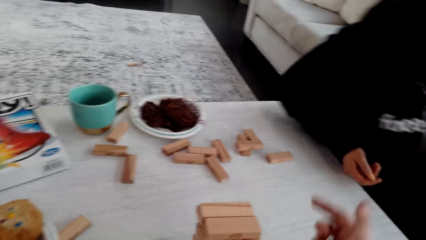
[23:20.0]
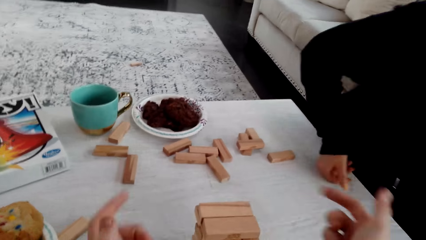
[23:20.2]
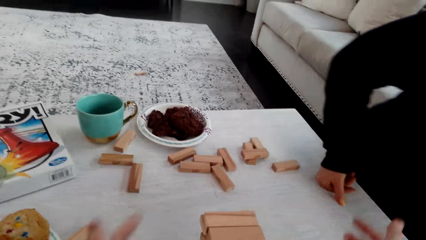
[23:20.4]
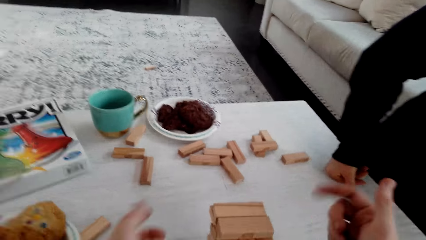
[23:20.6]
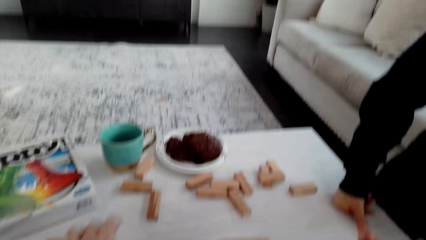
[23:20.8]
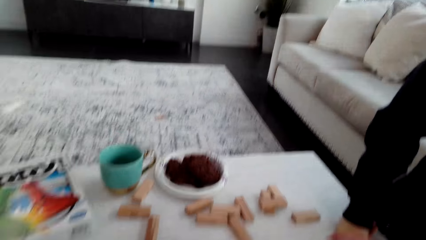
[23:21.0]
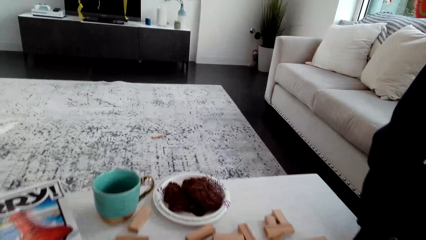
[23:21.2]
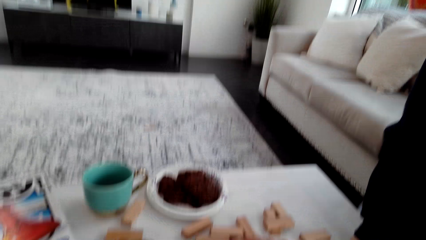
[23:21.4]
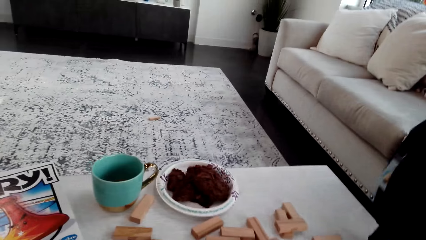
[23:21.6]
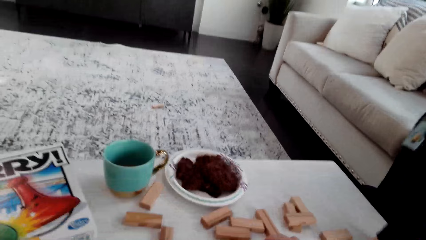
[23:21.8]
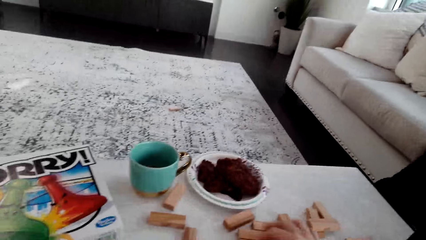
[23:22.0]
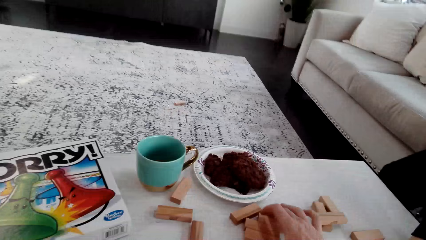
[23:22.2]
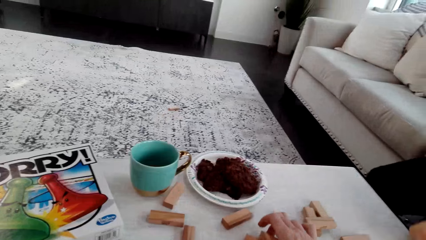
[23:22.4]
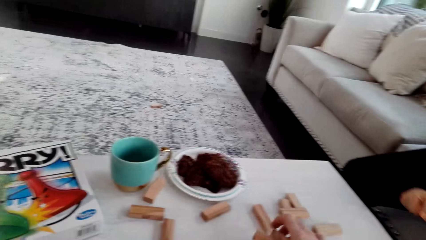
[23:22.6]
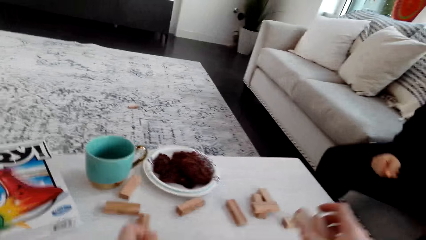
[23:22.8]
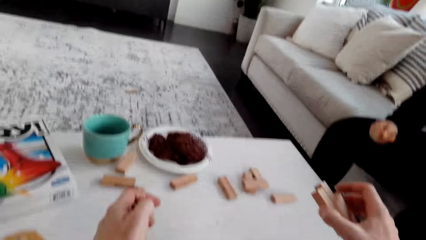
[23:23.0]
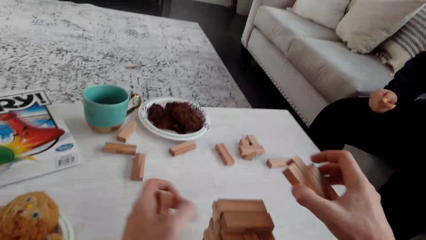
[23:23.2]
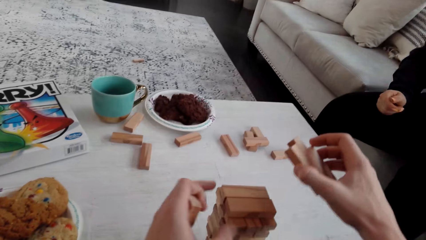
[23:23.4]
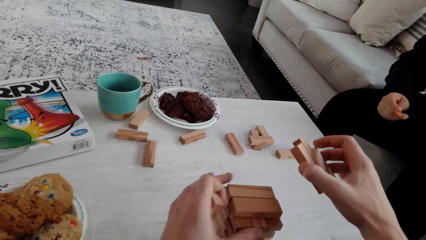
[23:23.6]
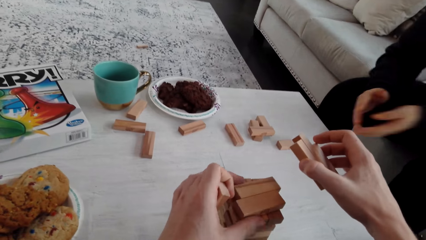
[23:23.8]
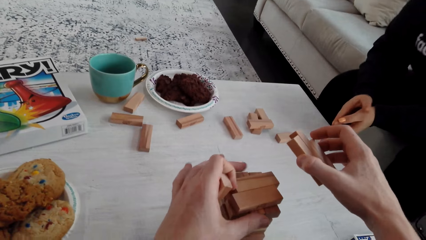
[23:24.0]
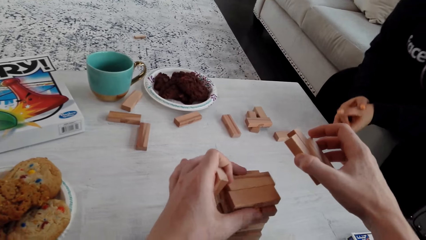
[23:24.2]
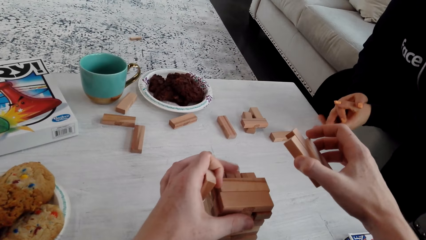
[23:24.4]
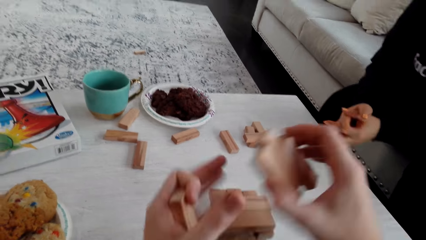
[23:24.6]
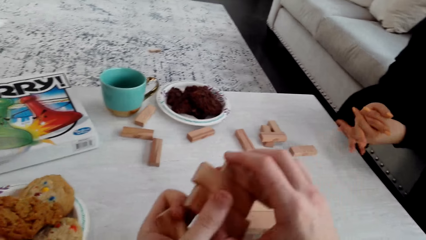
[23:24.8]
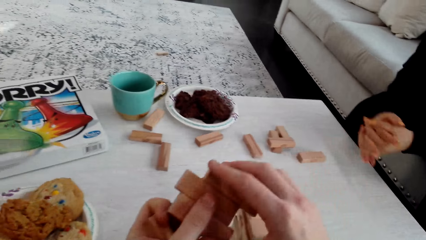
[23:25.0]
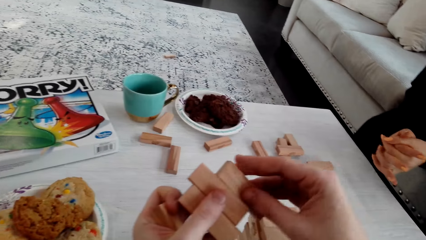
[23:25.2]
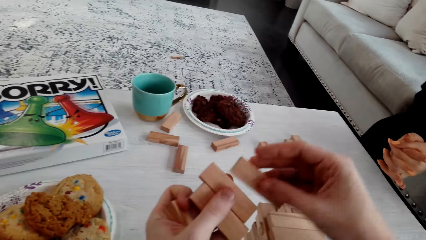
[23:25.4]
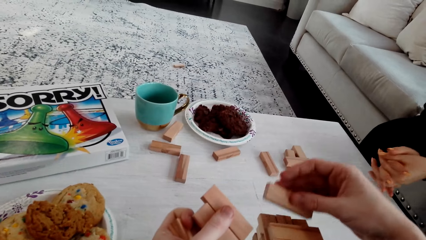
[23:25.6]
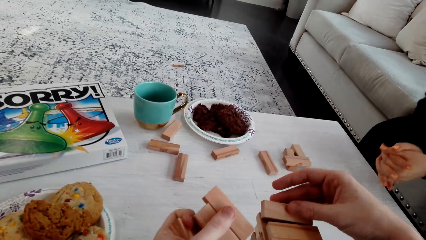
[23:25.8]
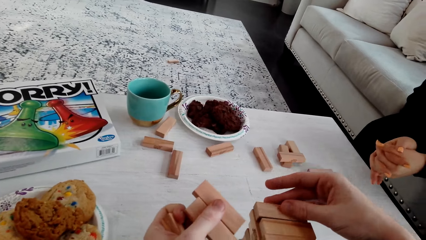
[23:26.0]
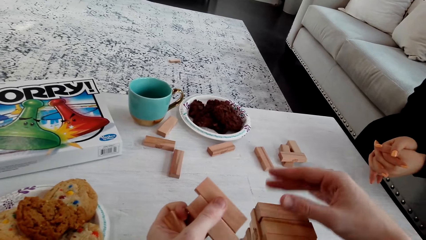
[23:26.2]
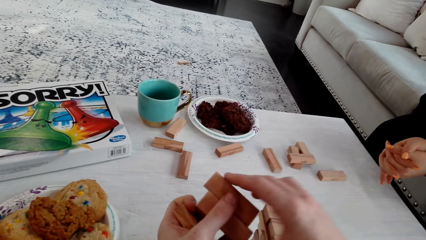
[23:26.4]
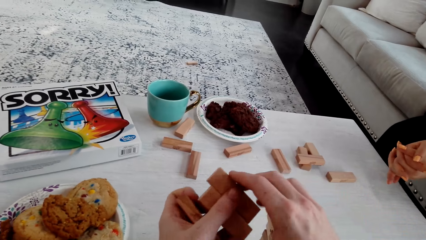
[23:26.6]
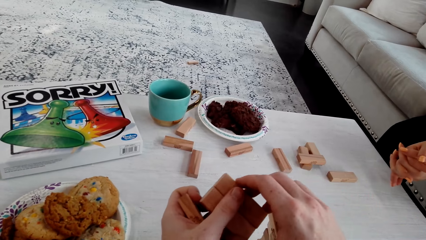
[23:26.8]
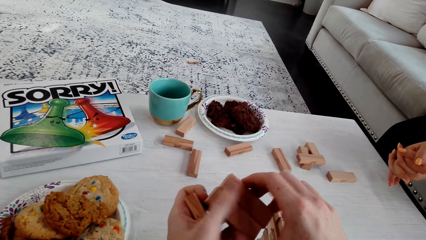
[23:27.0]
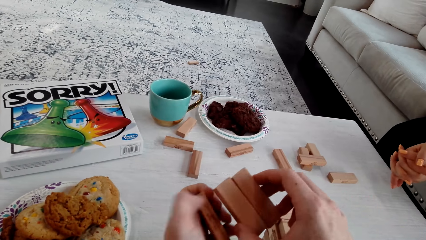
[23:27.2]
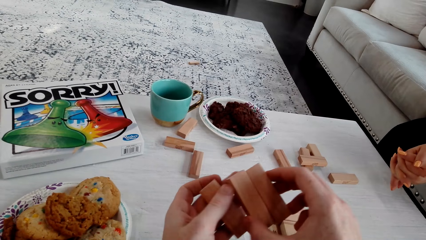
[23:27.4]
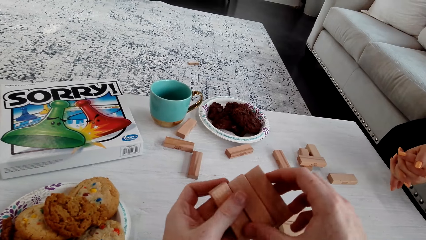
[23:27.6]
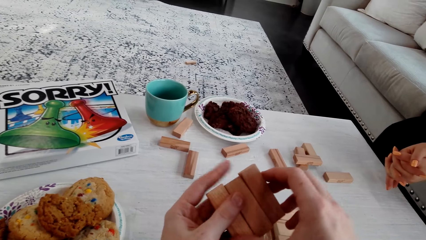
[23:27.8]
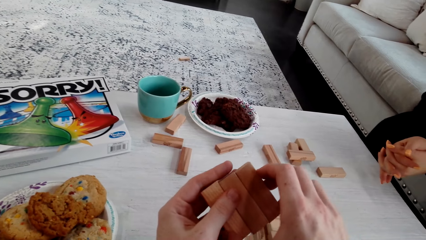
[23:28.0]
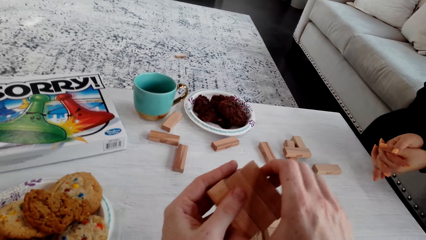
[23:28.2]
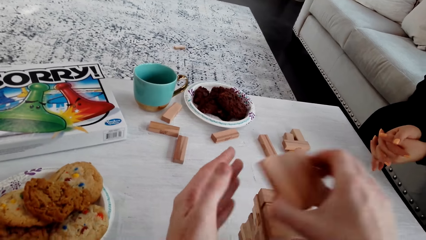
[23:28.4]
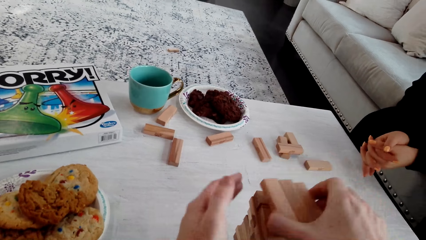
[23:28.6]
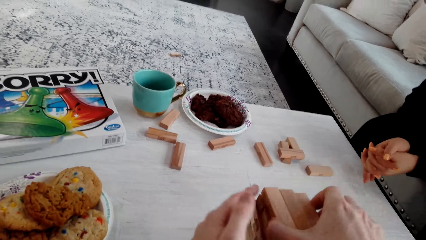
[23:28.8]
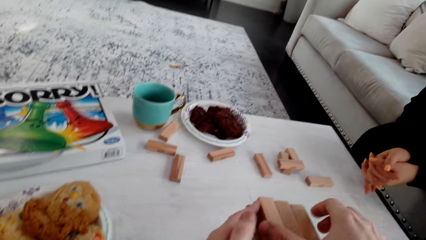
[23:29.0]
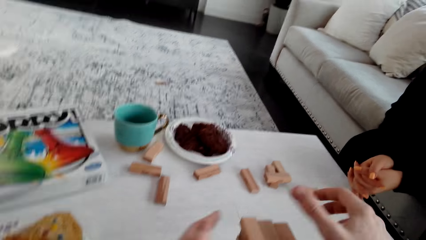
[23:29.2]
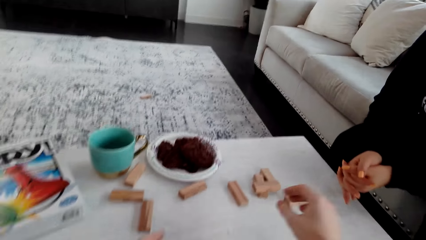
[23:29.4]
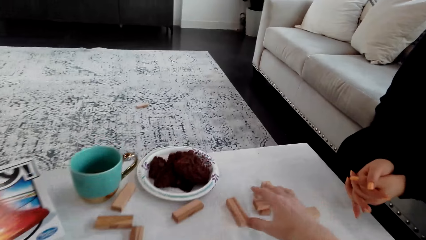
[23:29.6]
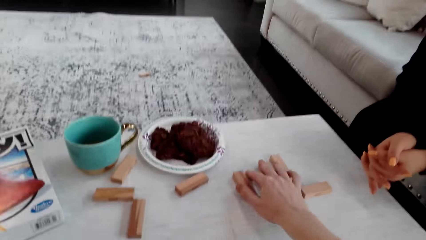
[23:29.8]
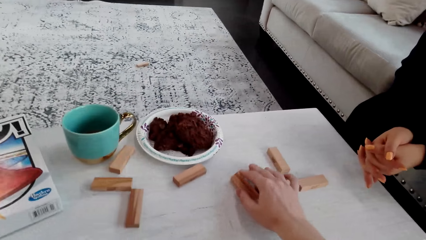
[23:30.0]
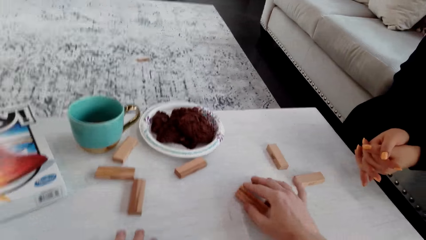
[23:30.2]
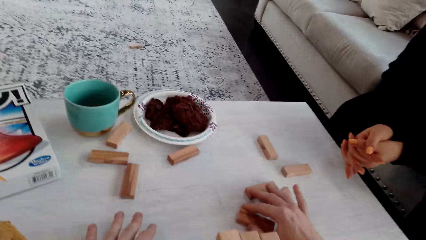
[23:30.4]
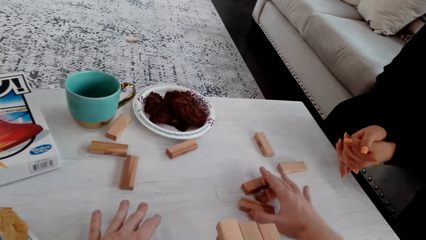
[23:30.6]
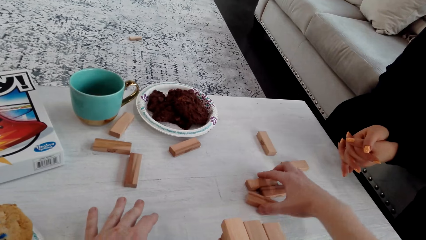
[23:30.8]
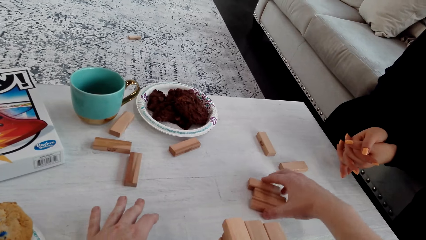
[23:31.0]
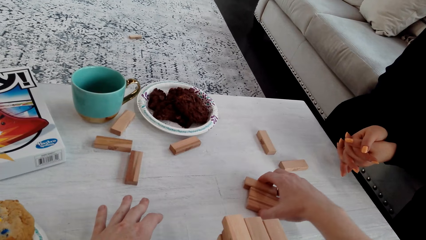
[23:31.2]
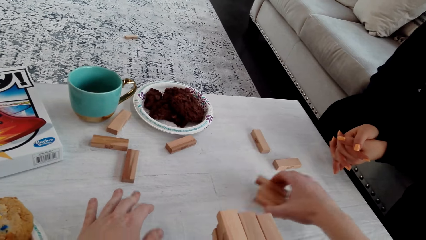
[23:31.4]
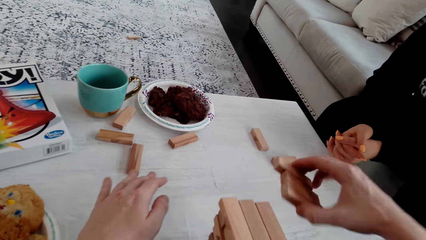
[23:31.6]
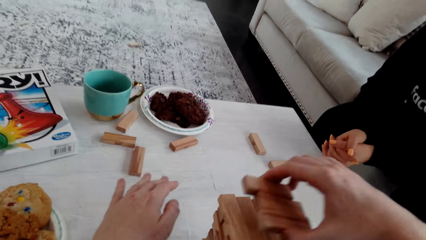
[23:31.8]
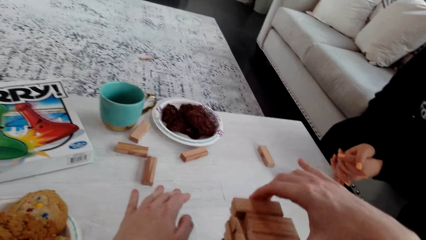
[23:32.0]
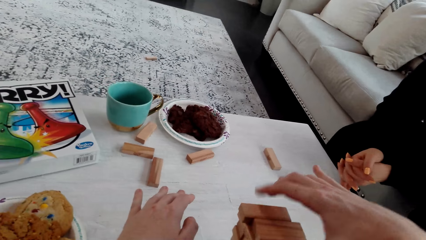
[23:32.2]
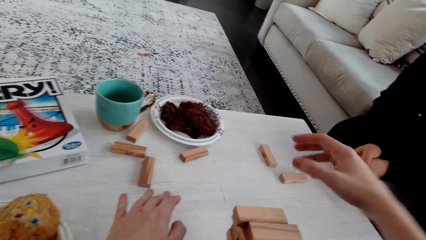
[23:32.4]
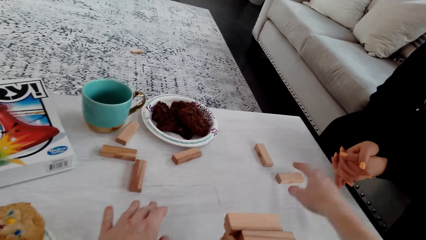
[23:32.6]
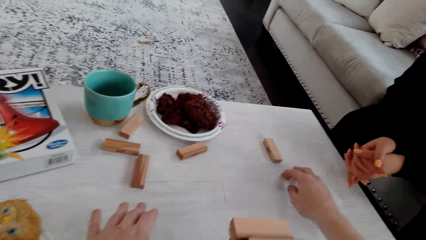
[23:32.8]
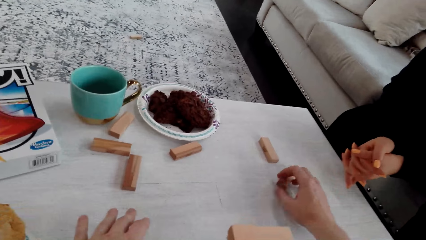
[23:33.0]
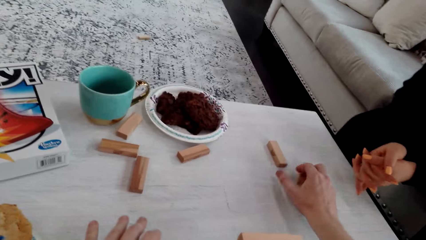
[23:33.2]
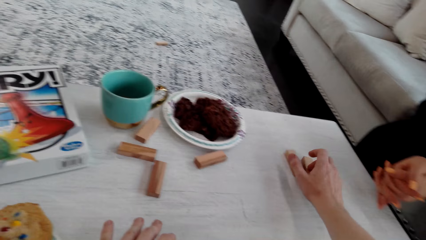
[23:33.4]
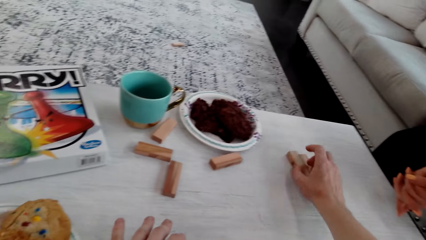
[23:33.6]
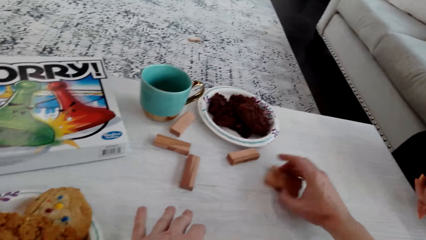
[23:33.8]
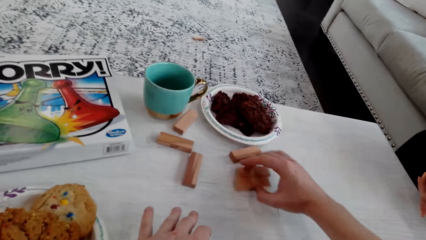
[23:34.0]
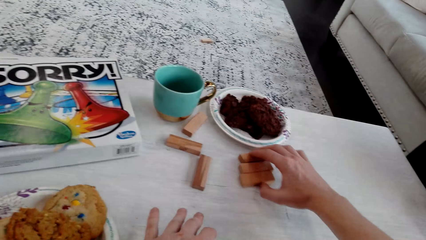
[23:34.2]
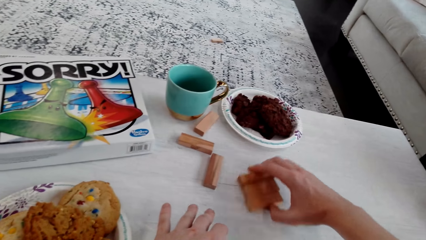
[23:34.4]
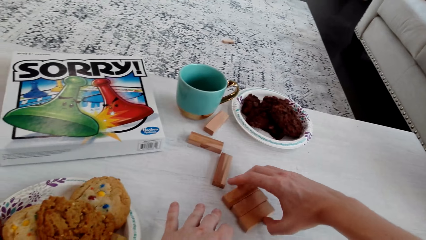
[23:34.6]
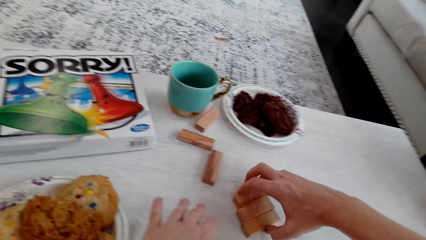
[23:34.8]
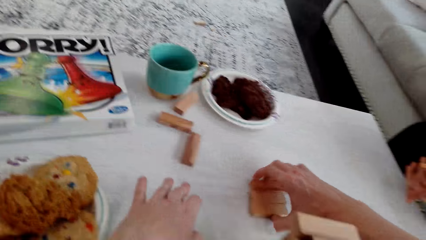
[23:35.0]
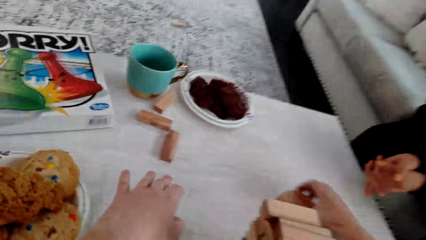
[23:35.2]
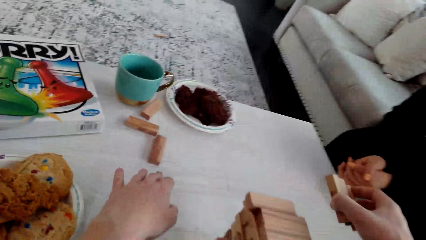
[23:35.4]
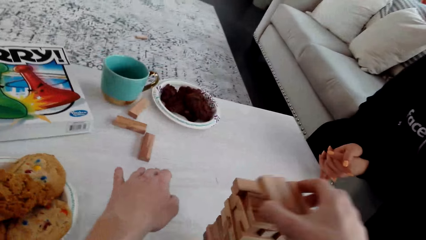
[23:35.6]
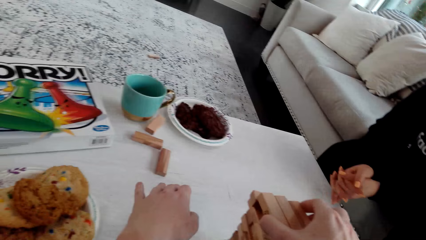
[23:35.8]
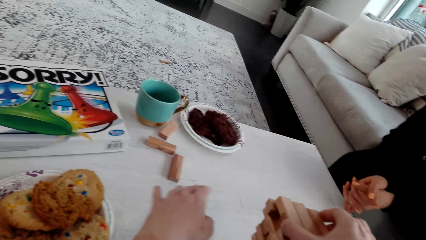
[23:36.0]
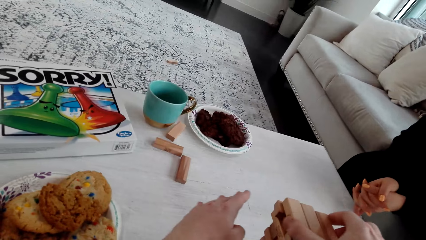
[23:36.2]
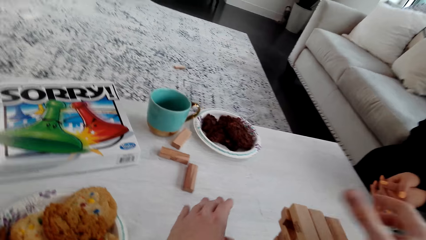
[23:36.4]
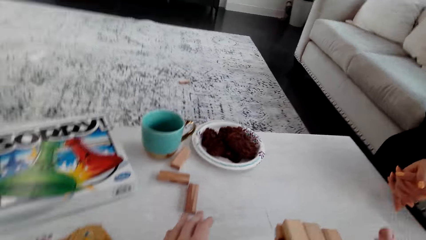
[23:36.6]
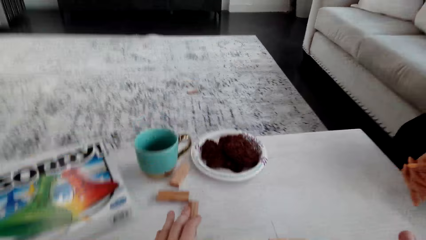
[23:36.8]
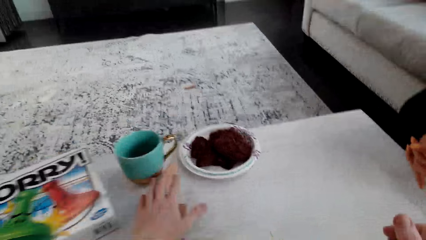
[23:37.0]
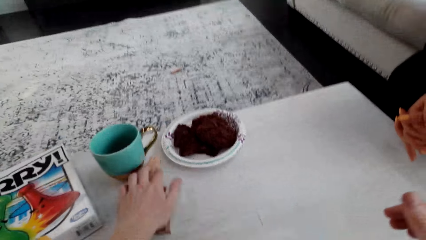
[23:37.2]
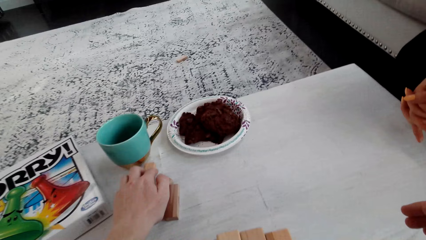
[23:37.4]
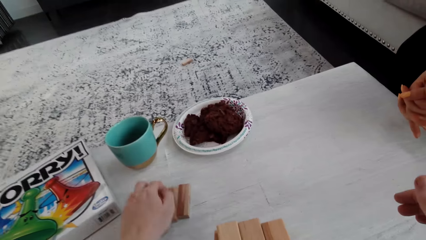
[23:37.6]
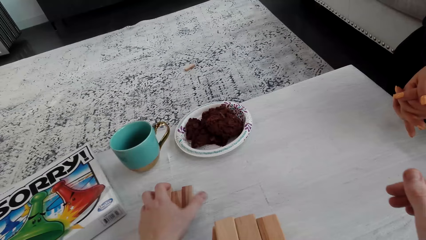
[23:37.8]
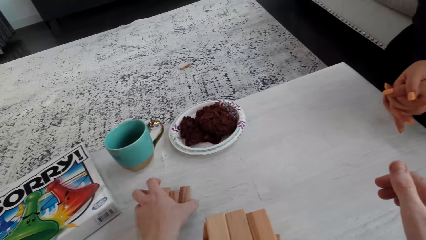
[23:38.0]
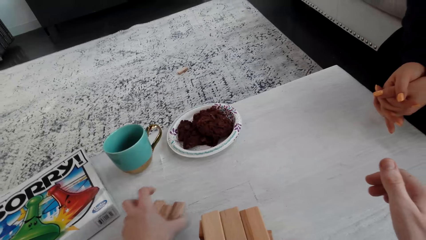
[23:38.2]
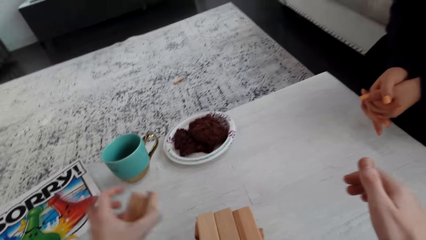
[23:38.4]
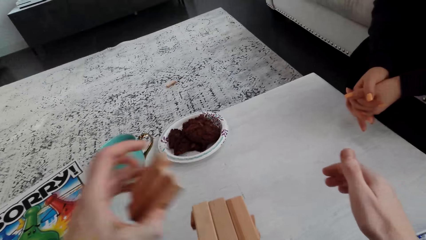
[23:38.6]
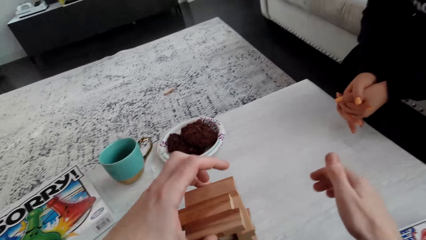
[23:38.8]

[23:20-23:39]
The camera wearer talks to a woman. The woman stands. The camera wearer talks to the woman and picks up the wooden jenga piece on the table with his right hand. The woman sits down. The camera wearer holds the wooden jenga piece with both his hands. The woman talks to the camera wearer. The camera wearer talks to the woman. He arranges the wooden jenga piece. He picks up the wooden jenga piece with his right hand. He arranges the wooden jenga piece. He picks up the wooden jenga piece with his right hand. He talks to the woman. He arranges the wooden jenga piece. He picks up the wooden jenga piece with his left hand. He talks to the woman.
